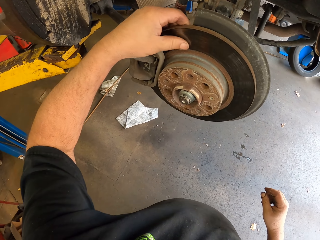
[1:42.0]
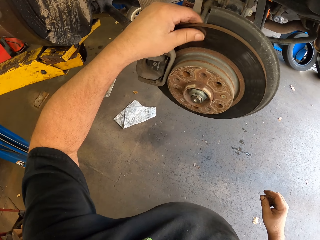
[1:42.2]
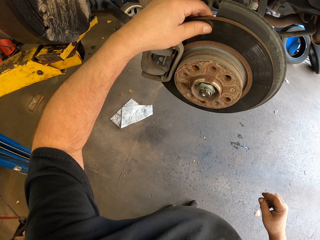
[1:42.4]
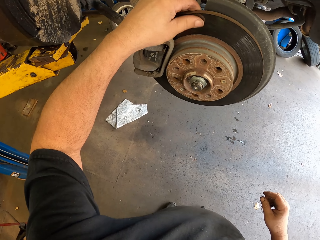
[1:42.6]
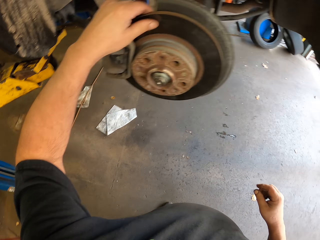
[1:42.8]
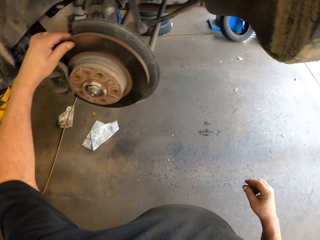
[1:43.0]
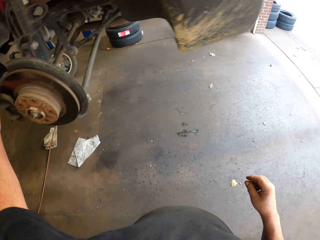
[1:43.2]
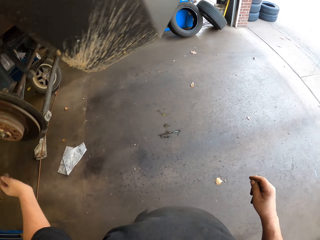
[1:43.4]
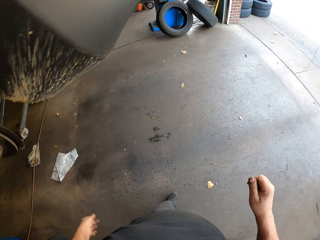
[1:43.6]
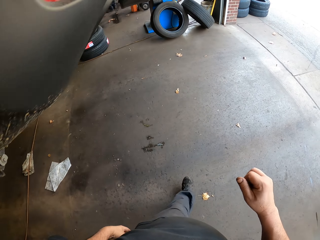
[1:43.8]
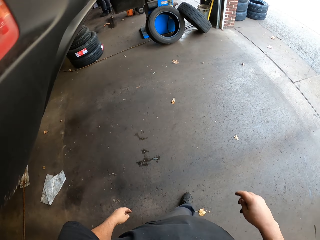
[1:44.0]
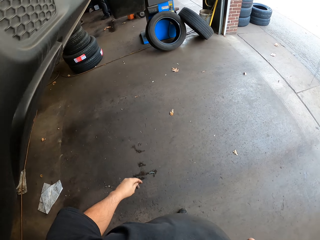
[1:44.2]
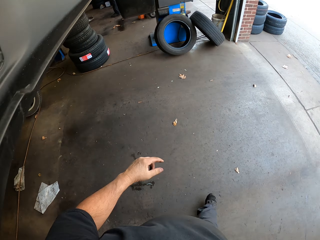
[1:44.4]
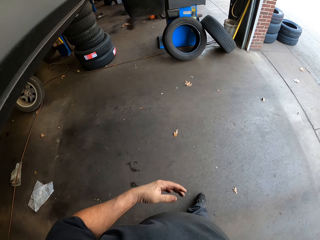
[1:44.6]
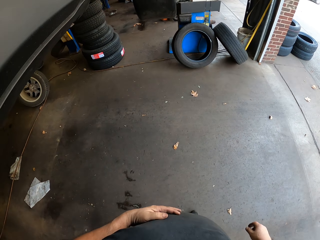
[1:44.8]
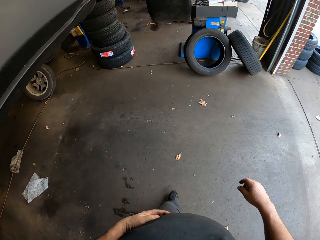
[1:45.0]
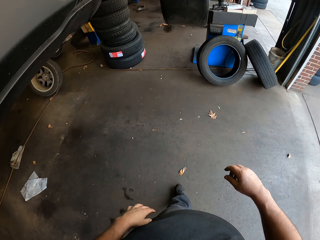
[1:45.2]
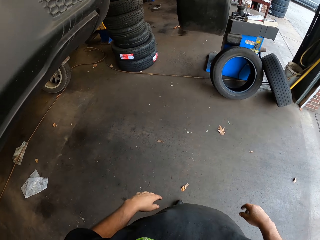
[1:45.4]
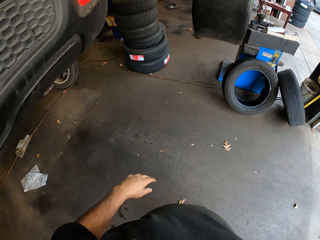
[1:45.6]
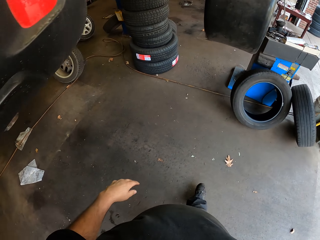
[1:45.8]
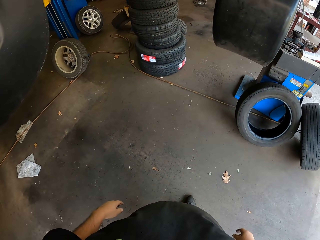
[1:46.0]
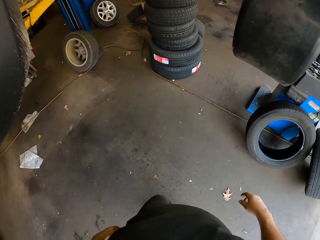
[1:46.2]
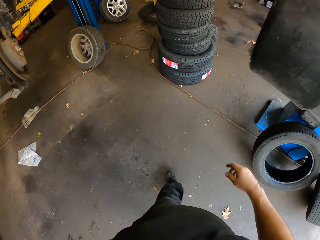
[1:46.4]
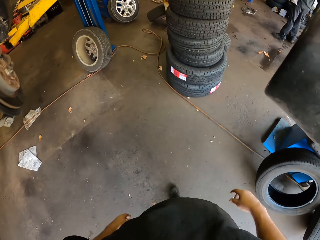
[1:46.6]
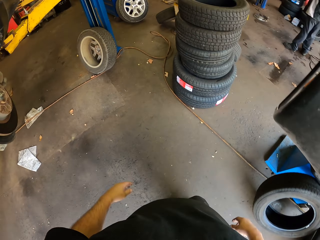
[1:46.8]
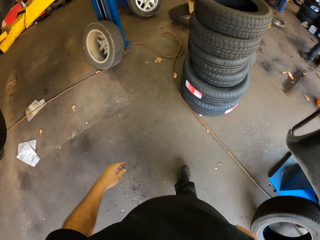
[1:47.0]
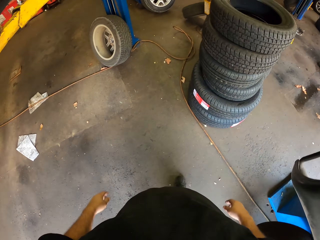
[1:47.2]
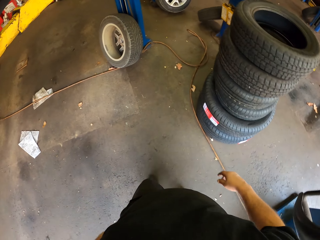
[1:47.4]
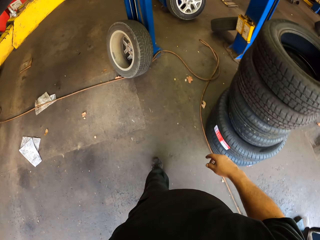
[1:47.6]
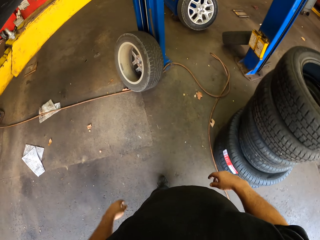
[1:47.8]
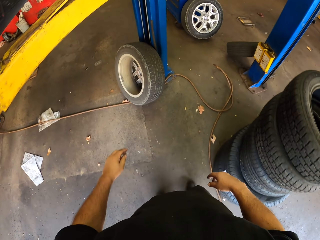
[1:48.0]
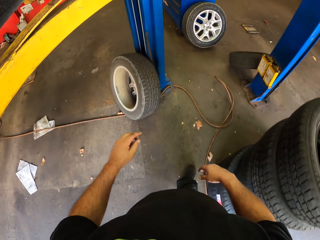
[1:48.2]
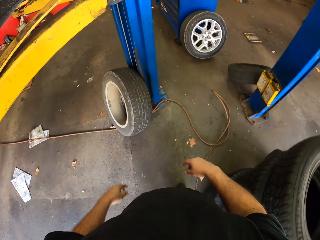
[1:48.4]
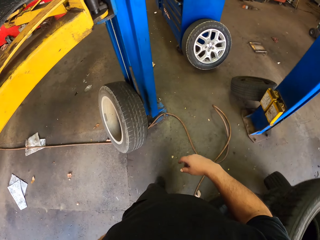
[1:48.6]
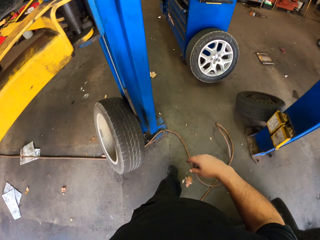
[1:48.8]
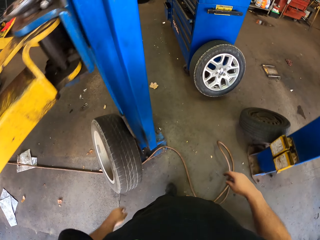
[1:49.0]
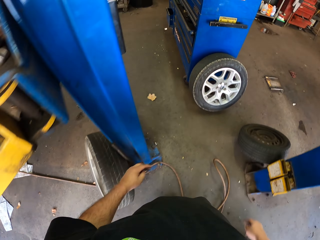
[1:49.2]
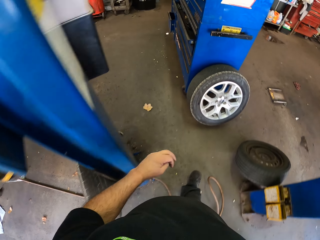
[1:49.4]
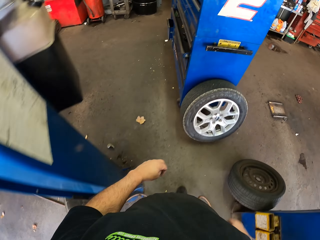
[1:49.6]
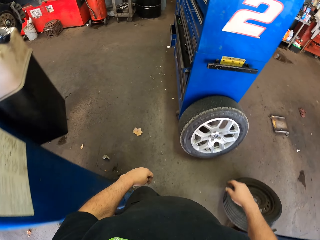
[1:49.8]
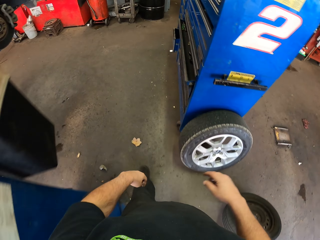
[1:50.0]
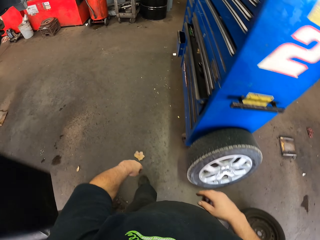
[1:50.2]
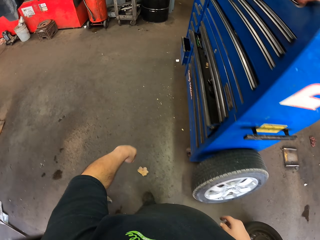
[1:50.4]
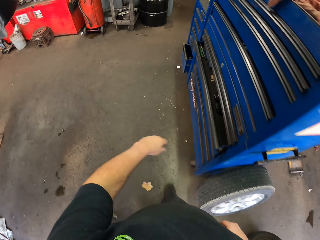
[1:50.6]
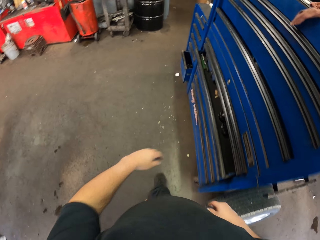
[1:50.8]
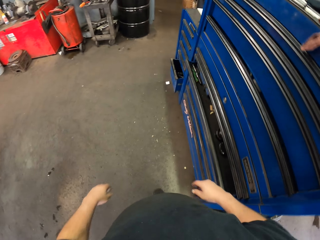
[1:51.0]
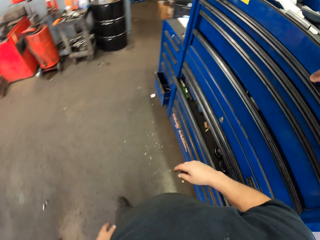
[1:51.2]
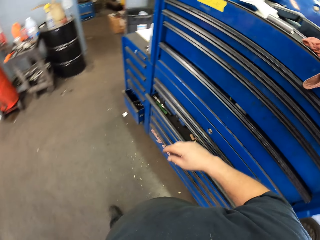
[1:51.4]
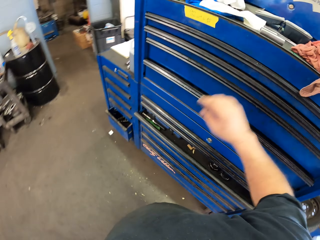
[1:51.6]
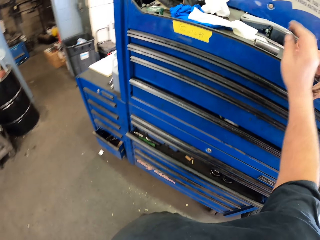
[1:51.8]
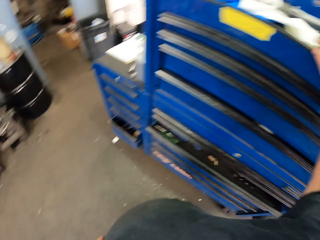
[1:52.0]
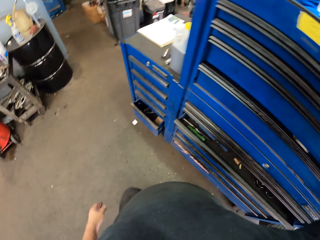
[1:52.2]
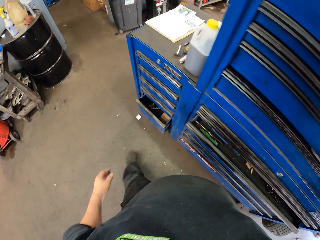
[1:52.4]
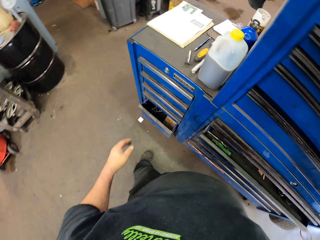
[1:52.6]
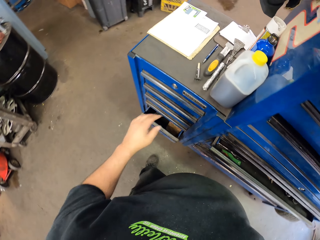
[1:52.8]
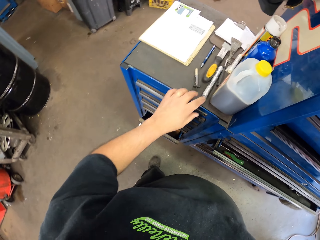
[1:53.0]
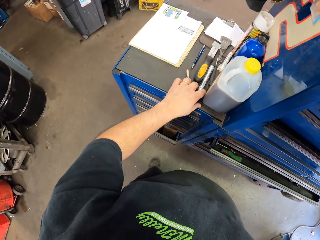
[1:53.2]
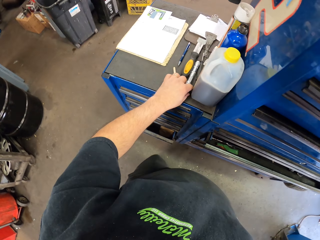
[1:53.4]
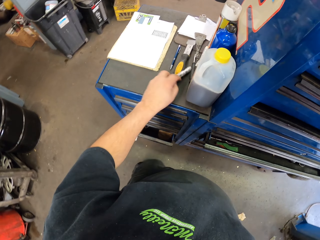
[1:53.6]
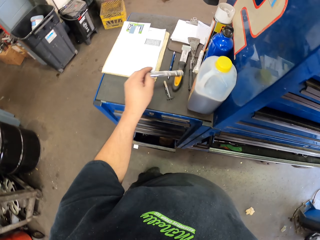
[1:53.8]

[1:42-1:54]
The camera wearer walks in the garage. He puts his hand on the tool cabinet. He picks up a flashlight on the tool cabinet.

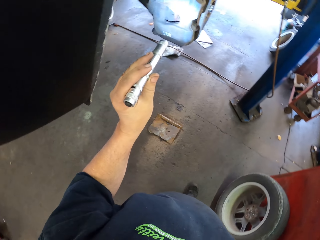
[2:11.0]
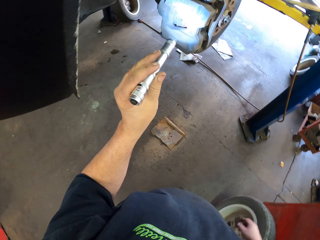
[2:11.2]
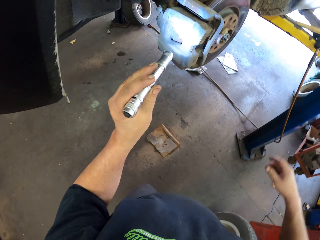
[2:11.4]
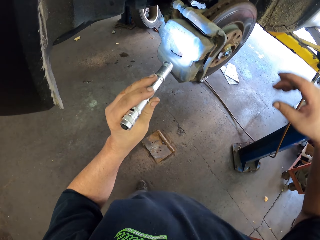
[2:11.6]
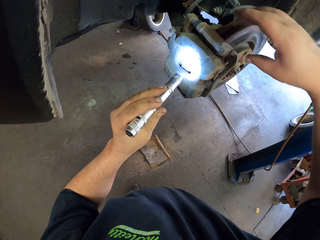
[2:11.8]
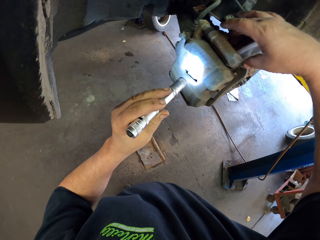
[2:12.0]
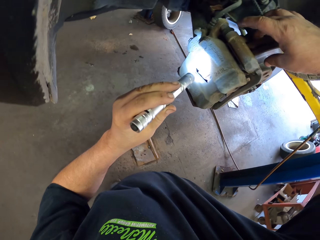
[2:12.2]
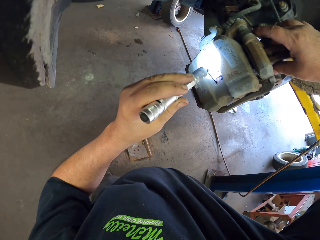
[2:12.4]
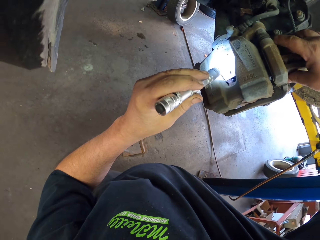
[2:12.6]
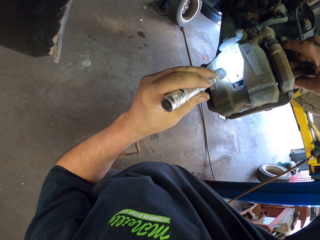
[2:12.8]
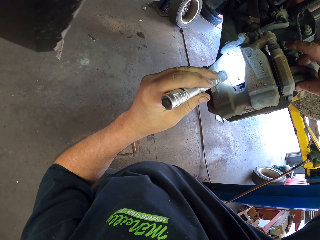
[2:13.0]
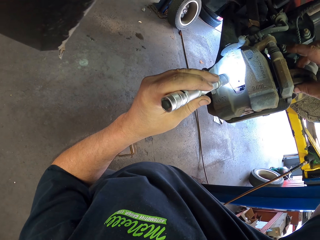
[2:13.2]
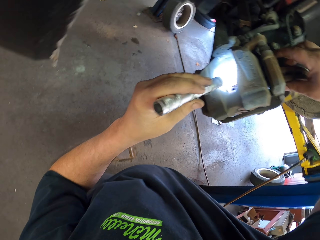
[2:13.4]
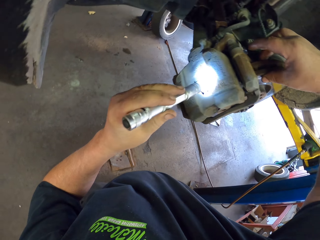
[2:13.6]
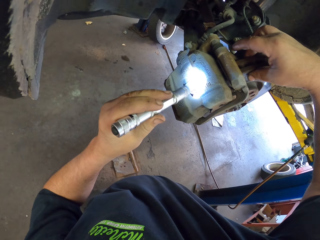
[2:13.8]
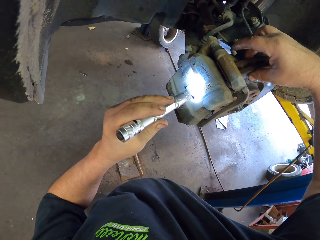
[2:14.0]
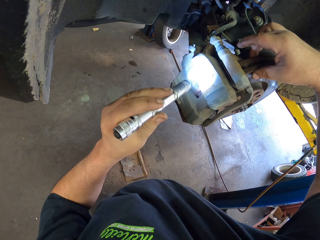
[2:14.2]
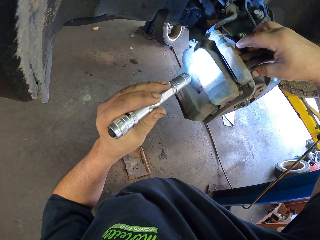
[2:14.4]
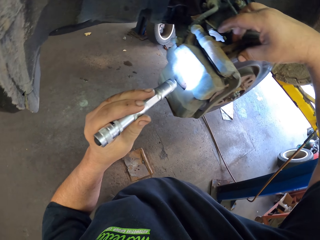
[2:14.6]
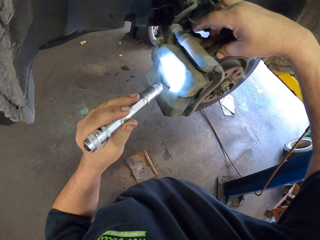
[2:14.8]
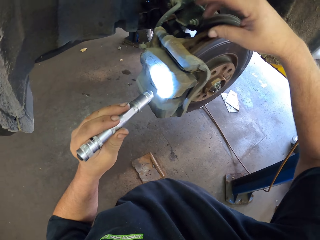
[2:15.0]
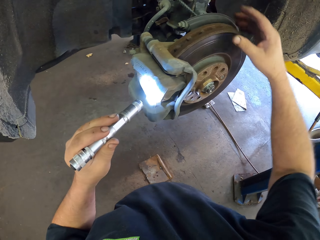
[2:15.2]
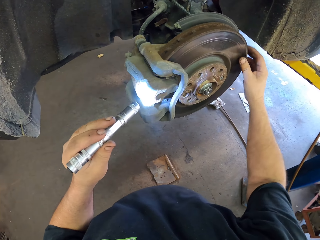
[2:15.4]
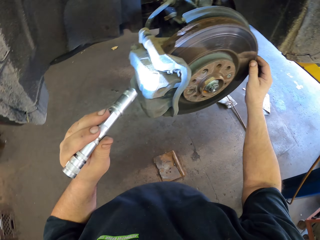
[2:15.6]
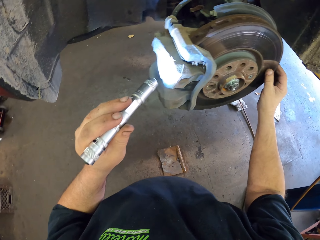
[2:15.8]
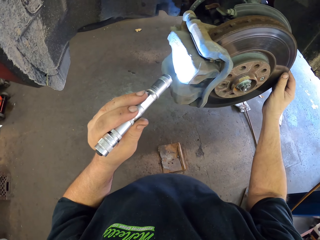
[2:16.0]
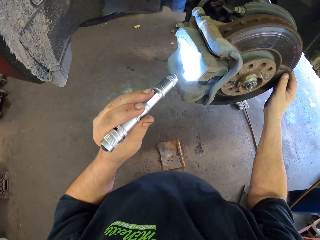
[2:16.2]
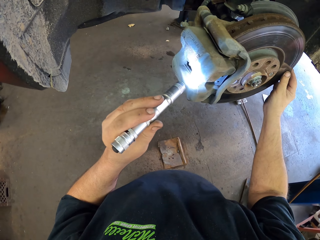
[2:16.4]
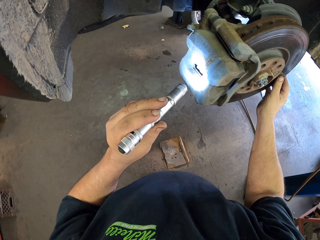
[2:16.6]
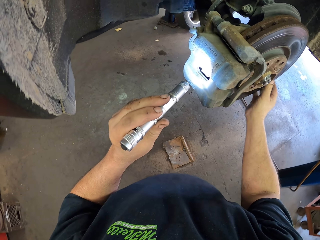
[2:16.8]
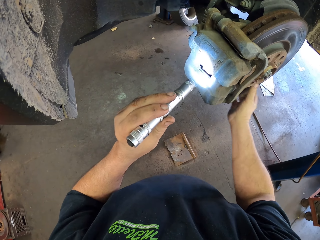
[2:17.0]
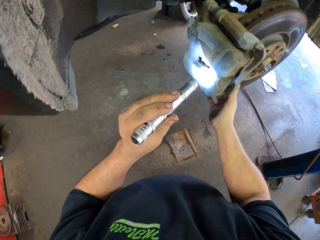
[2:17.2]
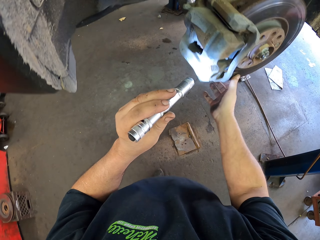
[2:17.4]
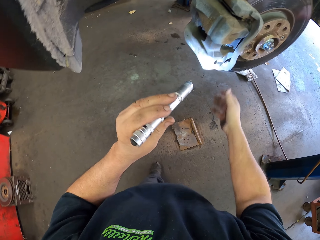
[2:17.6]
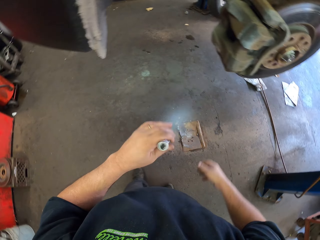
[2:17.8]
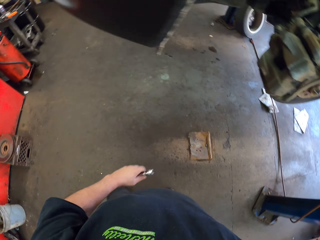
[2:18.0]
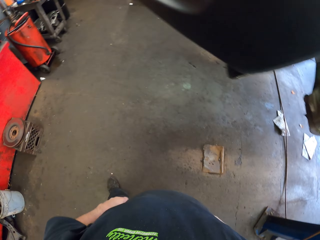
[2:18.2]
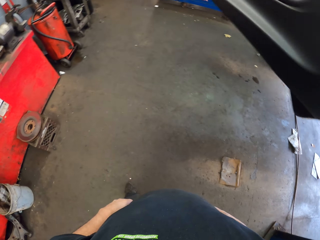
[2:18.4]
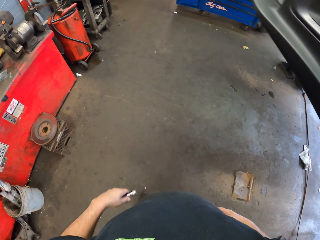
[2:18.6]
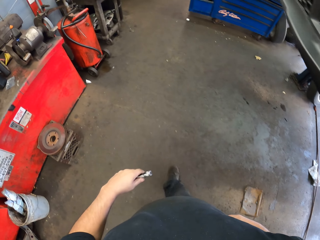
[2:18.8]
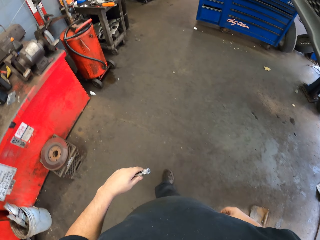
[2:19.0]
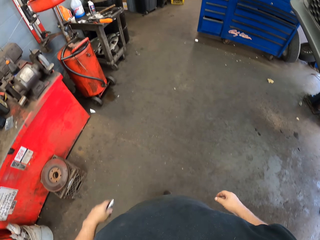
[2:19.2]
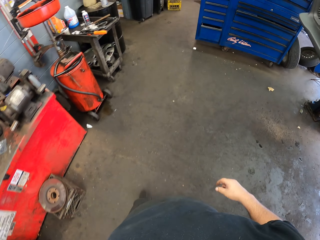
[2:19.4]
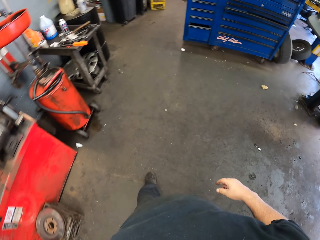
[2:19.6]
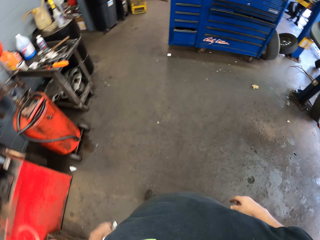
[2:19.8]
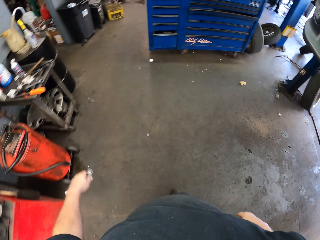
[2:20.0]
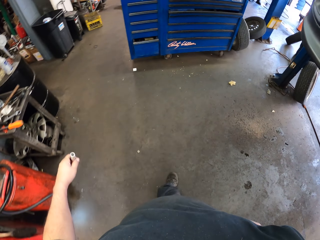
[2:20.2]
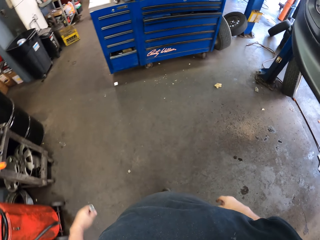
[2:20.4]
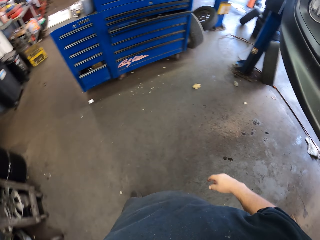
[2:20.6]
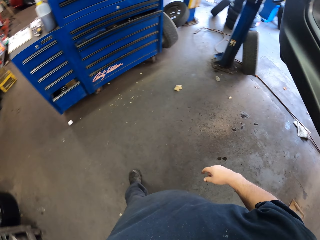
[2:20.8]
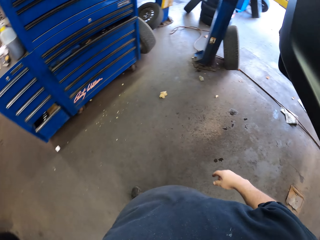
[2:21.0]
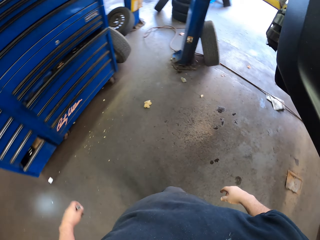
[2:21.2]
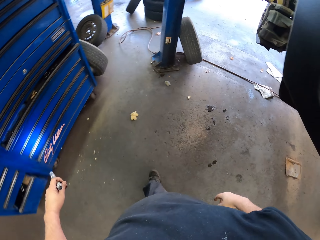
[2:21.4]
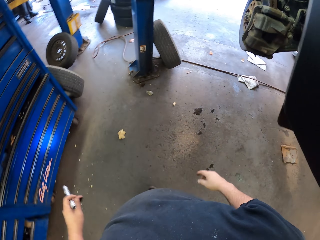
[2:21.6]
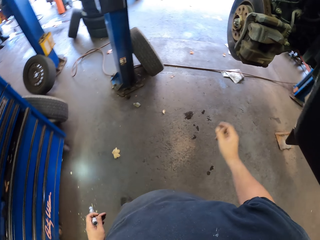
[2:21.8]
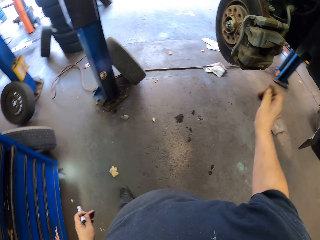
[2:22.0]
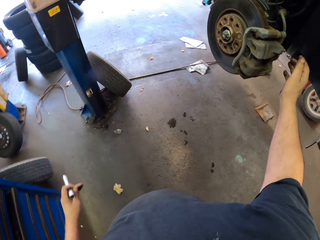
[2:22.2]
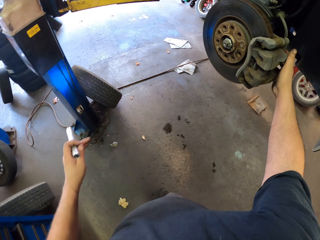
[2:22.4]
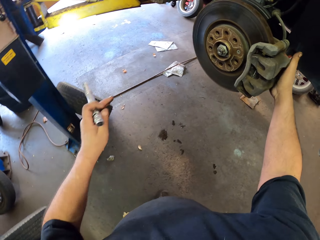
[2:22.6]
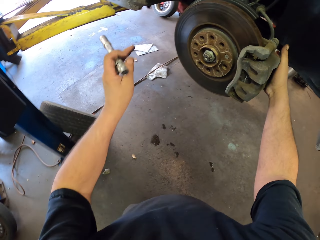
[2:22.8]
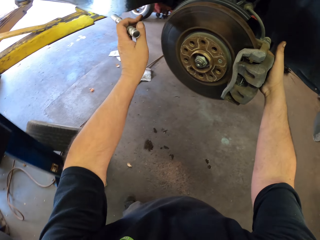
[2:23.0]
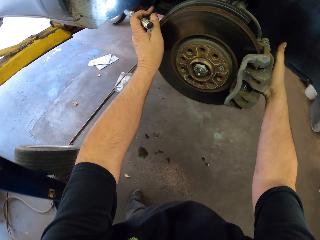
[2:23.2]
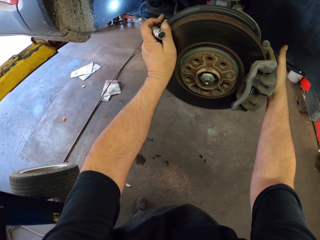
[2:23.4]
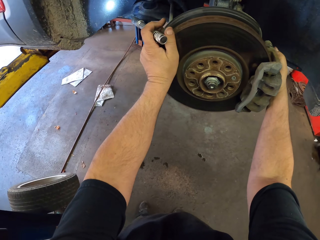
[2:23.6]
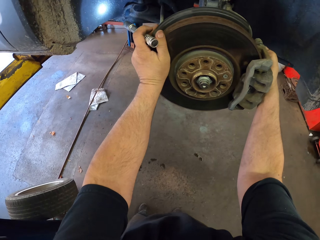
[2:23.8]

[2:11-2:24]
The camera wearer lights the wheel hub. He inspects the wheel rotor with the flashlight. He holds the wheel hub. He walks in the garage with the flashlight. He turns the wheel rotor with his hand.
